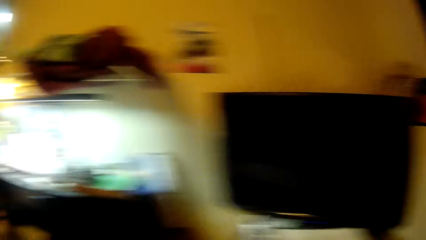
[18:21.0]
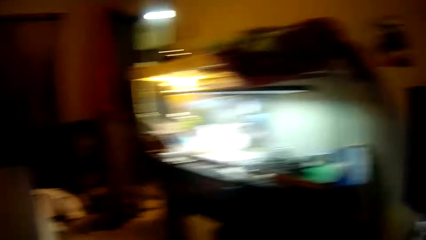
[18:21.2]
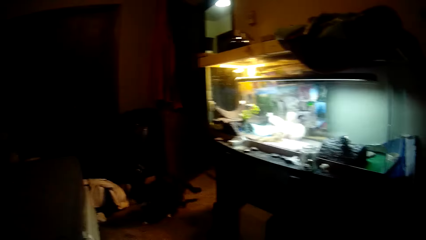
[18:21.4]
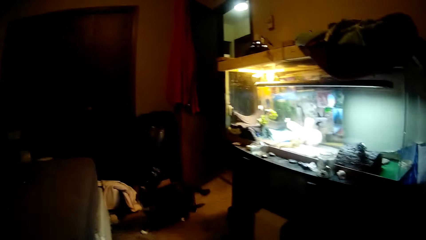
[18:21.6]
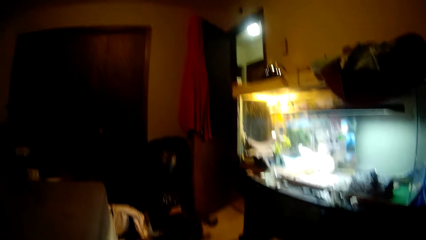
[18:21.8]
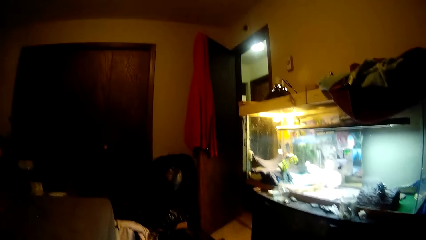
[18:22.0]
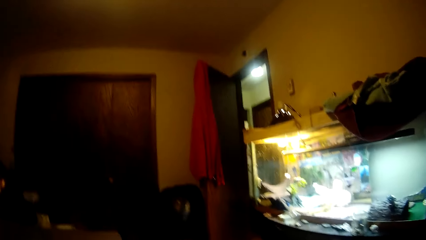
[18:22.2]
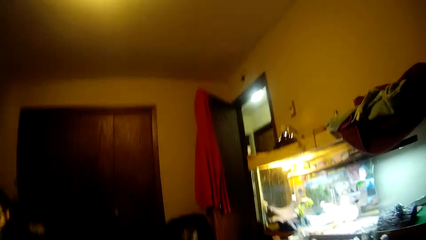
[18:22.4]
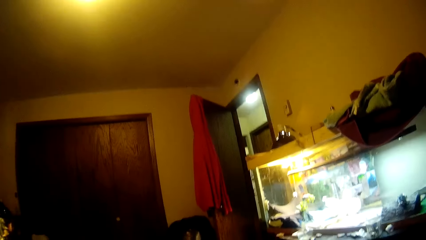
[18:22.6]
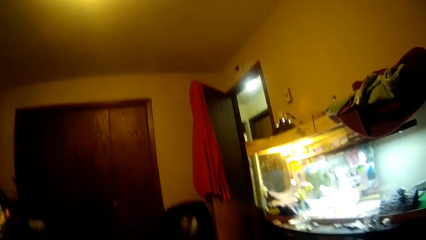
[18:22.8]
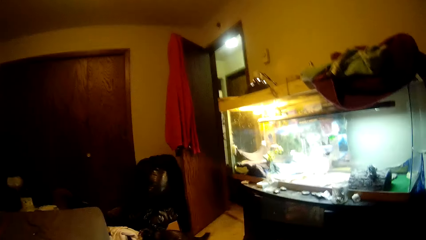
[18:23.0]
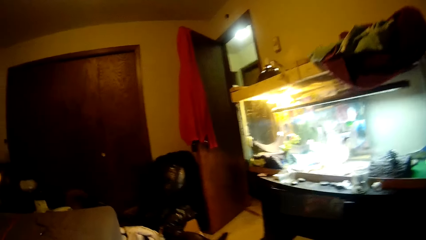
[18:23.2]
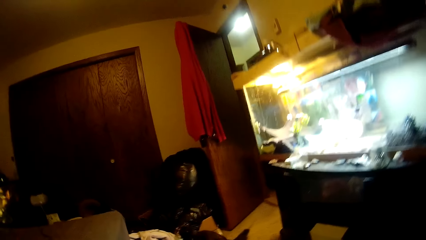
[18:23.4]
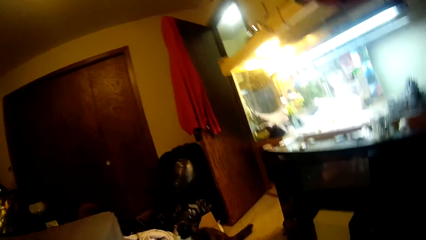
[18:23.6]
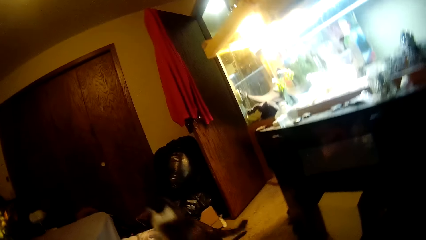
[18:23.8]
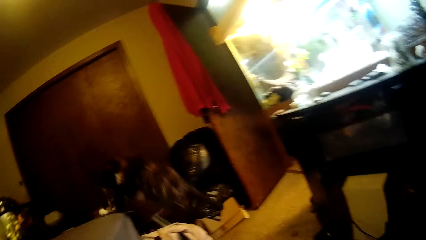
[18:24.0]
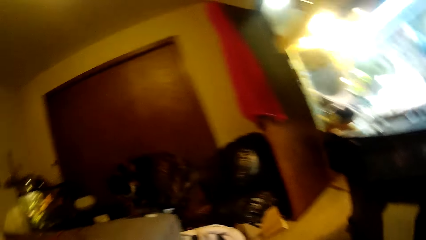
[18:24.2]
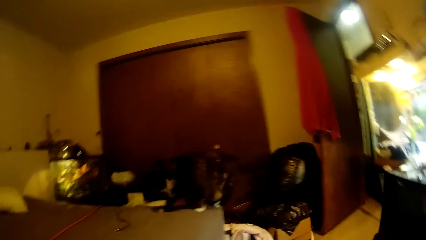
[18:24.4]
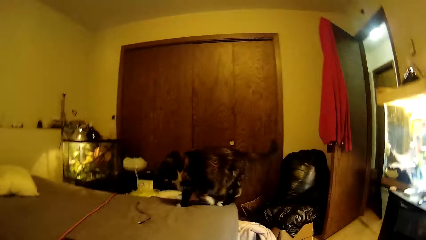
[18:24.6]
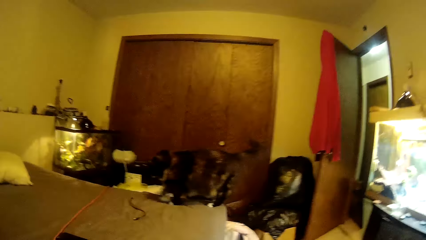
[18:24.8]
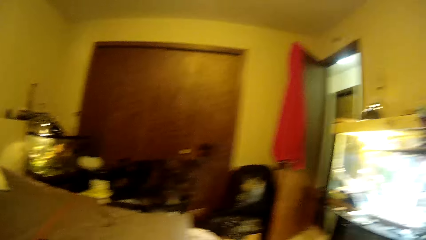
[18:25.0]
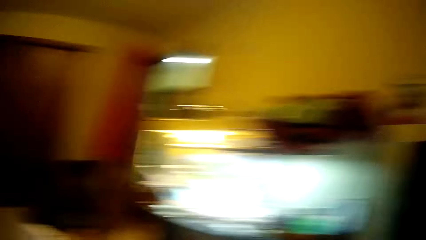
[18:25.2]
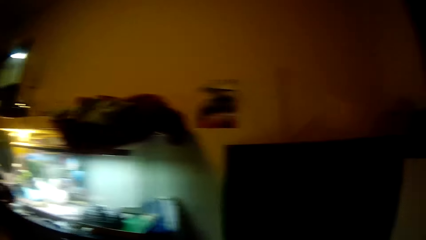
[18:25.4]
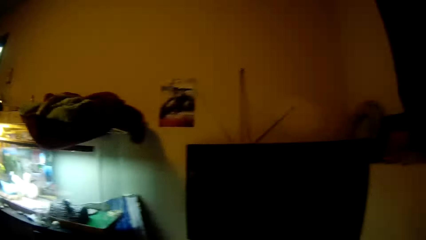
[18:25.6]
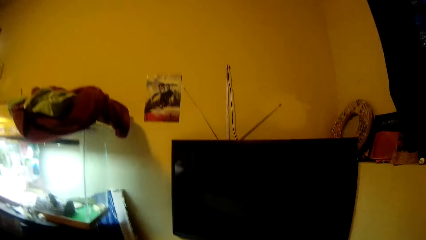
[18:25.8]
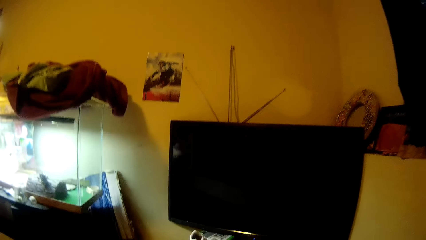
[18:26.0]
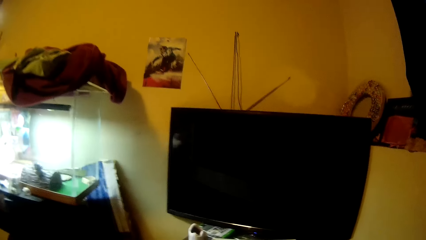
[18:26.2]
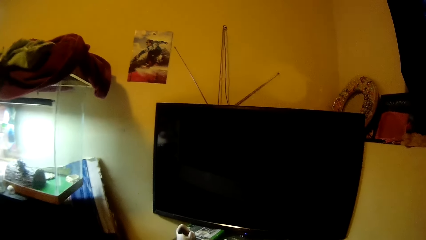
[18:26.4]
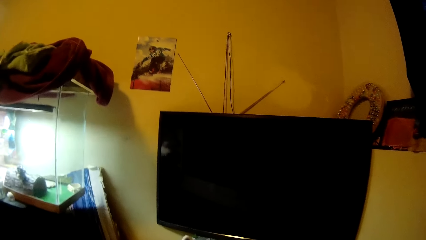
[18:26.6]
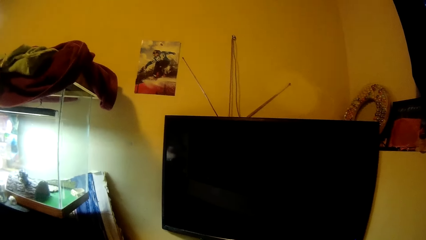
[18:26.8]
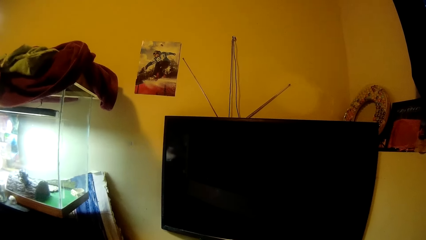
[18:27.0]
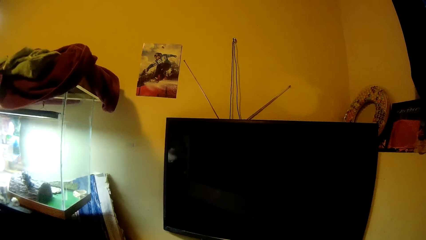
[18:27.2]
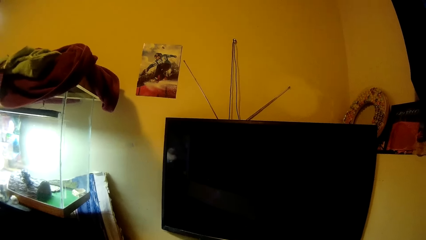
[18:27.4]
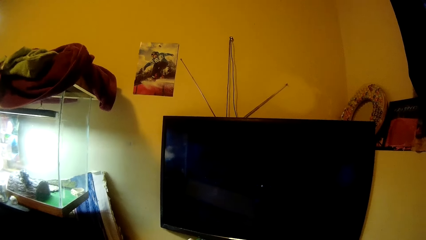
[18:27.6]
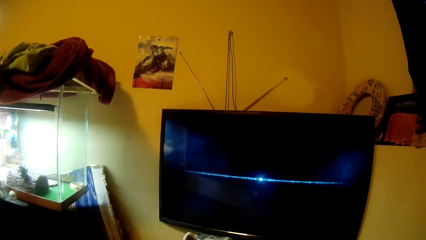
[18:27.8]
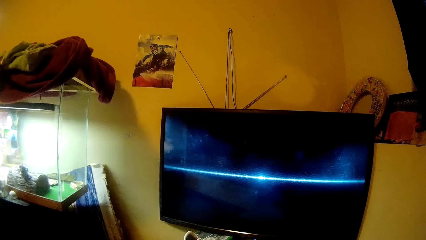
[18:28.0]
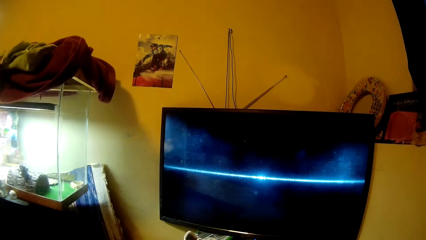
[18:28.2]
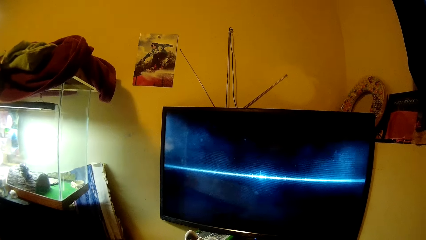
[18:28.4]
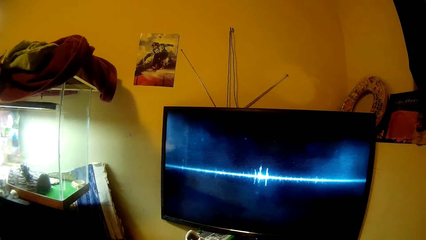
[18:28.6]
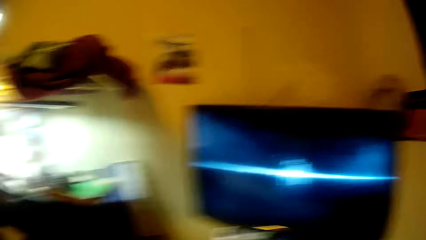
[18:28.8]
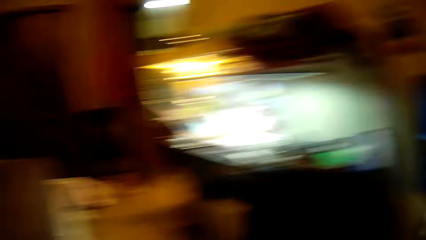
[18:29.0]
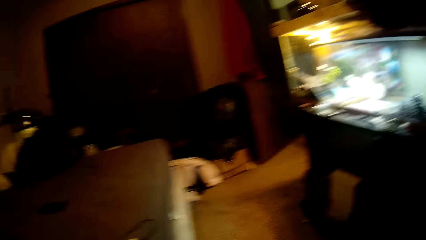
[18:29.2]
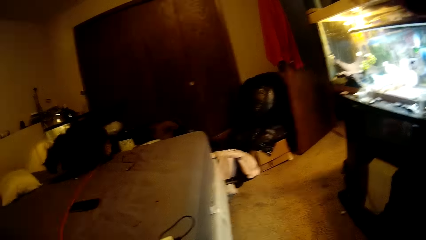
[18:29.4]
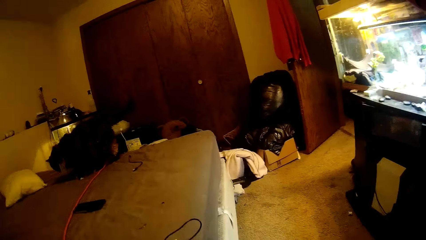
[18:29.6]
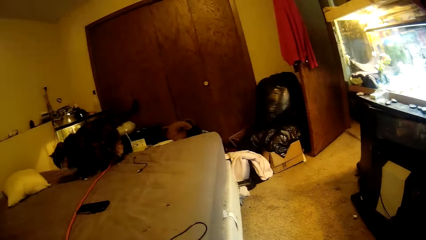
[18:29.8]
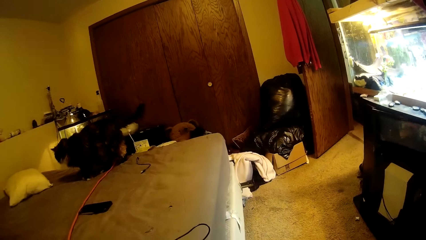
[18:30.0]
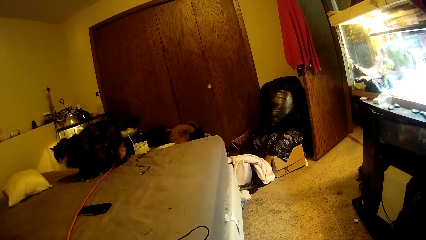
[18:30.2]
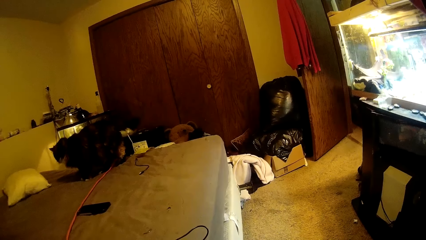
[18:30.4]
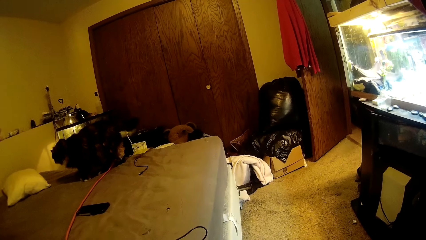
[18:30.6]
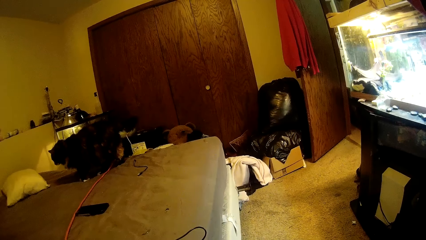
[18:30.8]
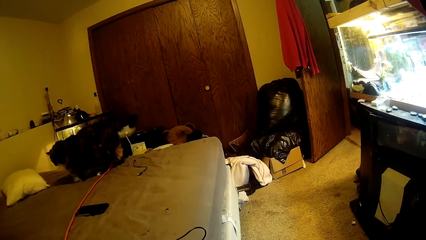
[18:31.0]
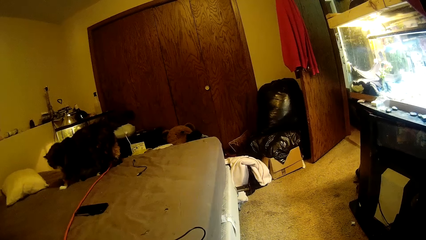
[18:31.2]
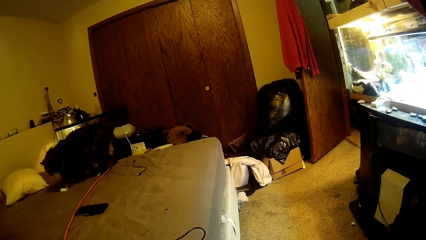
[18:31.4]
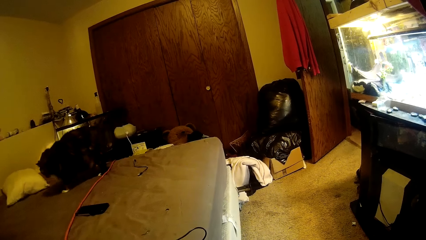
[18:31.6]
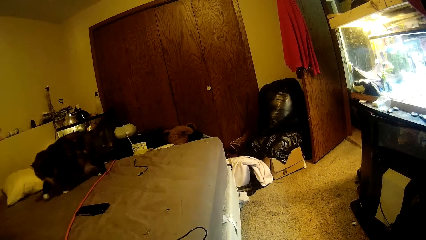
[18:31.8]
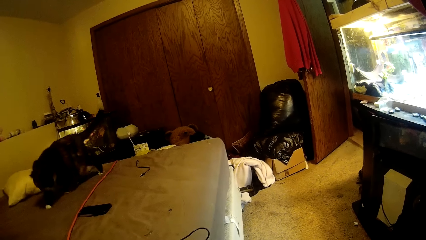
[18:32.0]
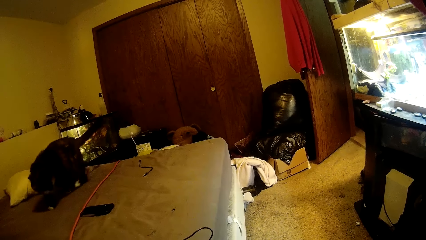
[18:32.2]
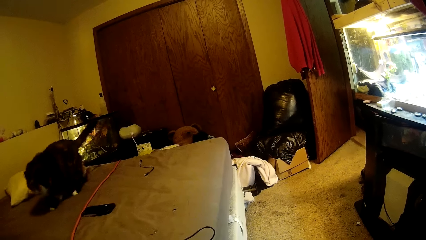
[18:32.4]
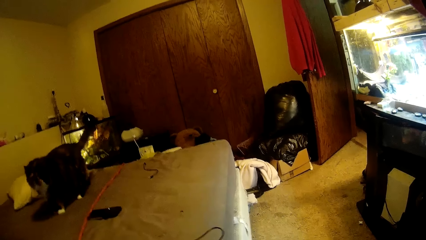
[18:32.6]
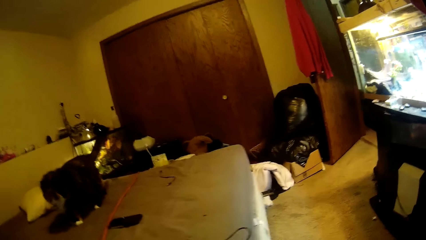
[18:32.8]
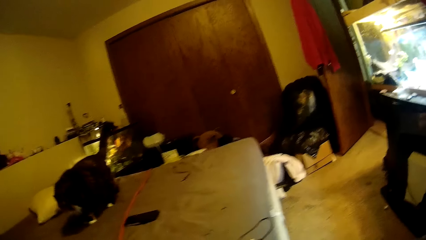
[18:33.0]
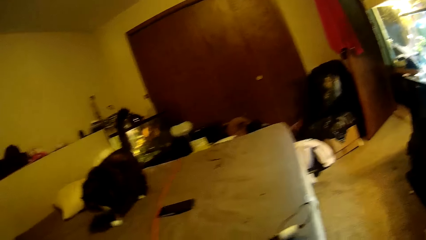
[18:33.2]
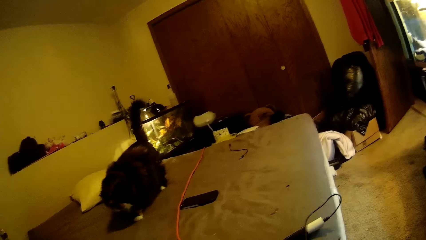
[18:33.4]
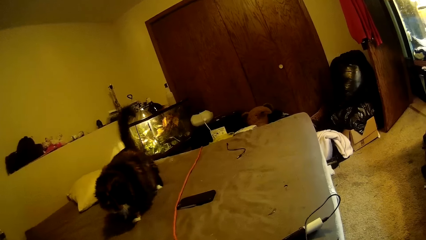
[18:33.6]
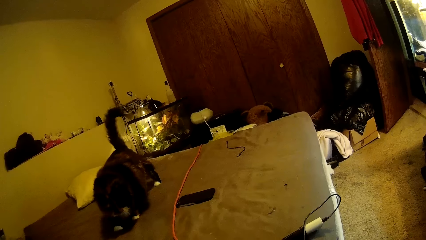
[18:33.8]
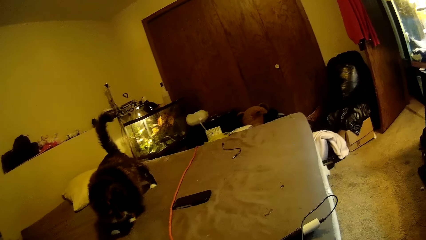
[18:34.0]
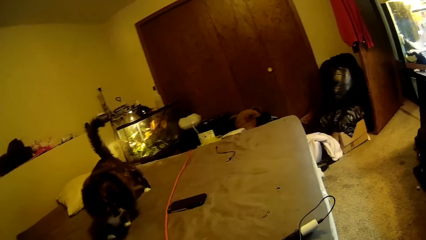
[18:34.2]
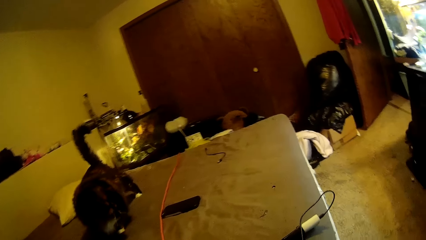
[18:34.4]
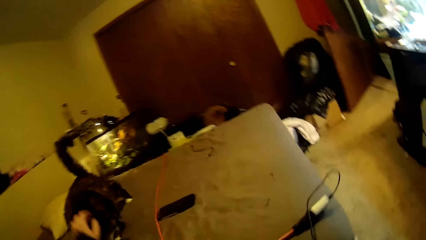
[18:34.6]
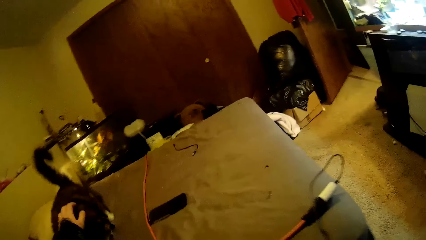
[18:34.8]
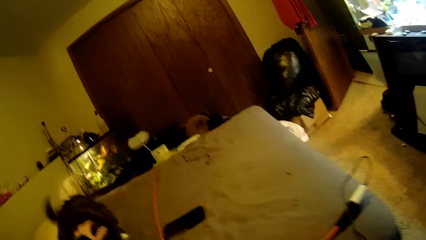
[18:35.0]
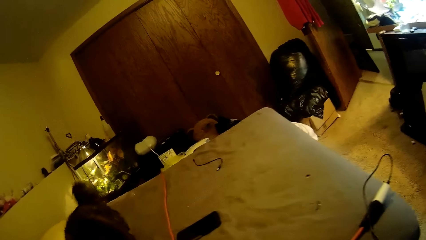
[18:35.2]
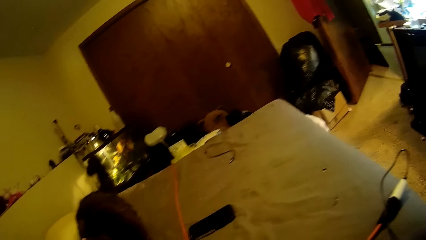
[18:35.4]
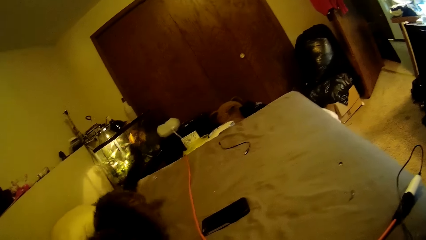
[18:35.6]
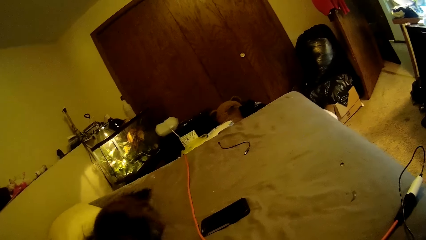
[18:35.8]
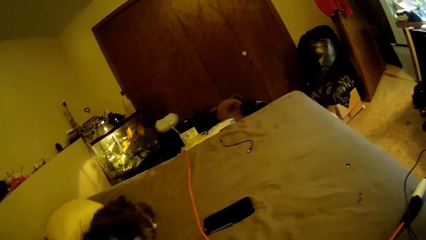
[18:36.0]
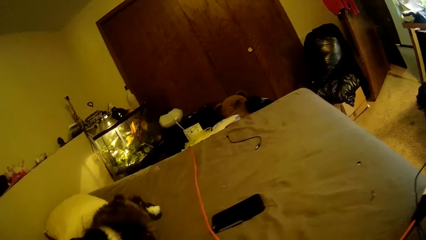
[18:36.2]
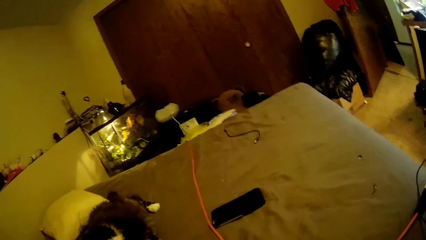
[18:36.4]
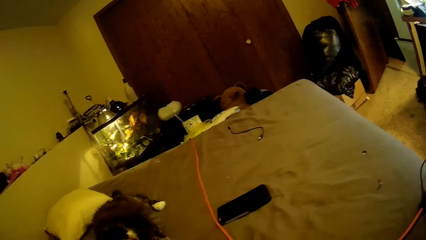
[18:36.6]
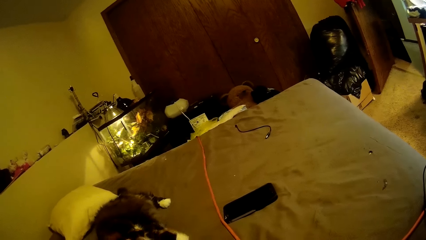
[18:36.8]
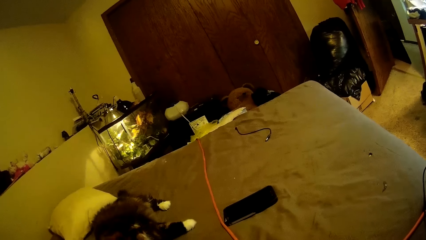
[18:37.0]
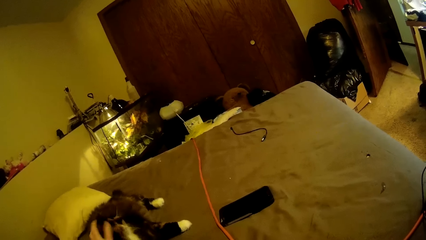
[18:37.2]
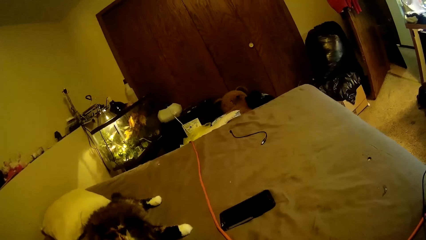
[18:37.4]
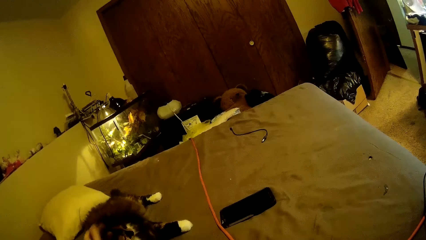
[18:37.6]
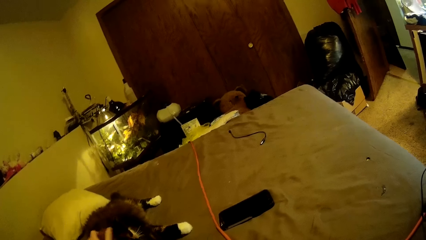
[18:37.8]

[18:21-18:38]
The camera wearer moves the camera around. A cat moves around the room. The cat jumps on the bed. The camera wearer operates a television. The cat moves around on the bed. The camera wearer pets the cat on the head with her left hand.
